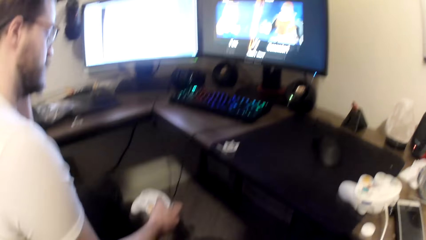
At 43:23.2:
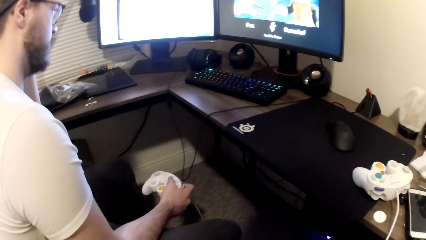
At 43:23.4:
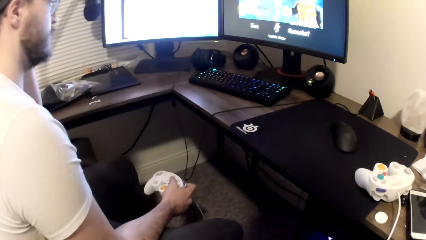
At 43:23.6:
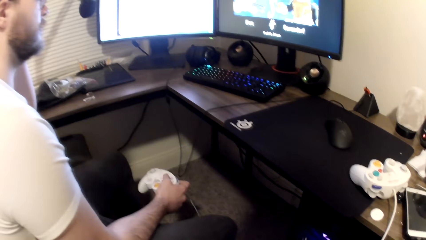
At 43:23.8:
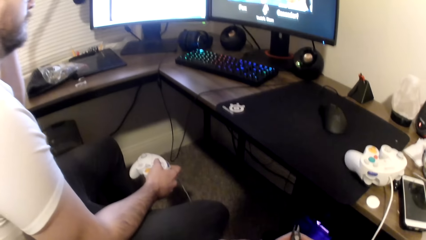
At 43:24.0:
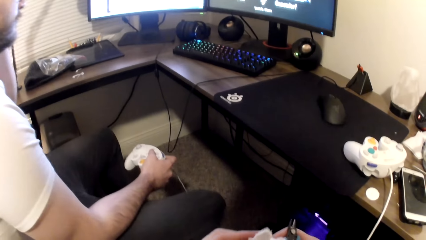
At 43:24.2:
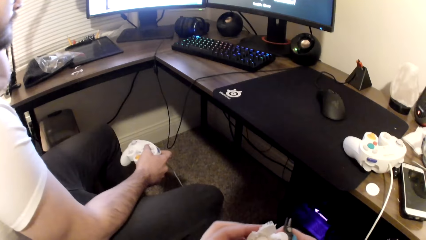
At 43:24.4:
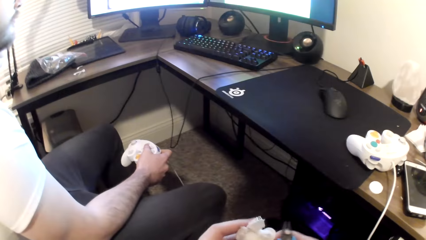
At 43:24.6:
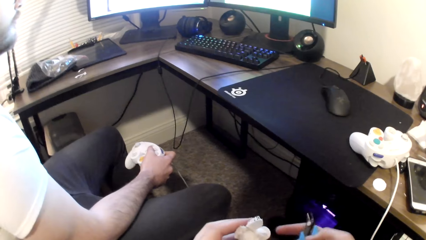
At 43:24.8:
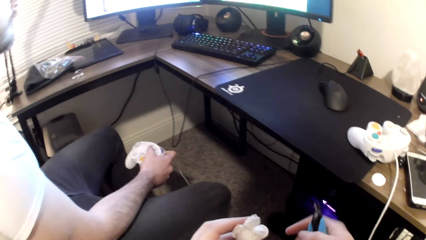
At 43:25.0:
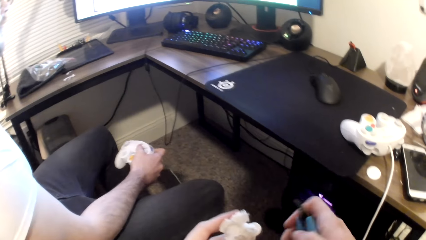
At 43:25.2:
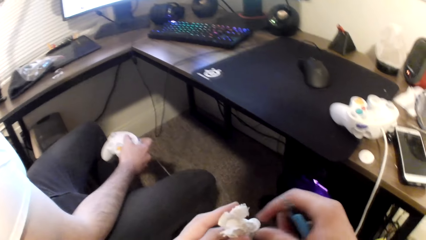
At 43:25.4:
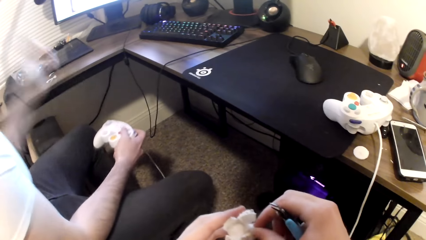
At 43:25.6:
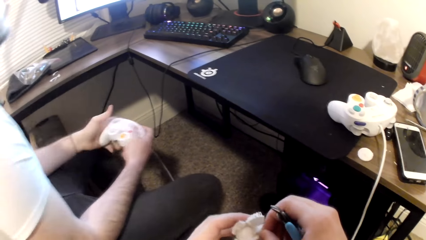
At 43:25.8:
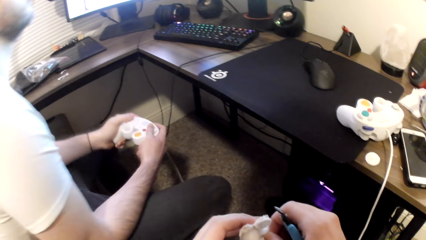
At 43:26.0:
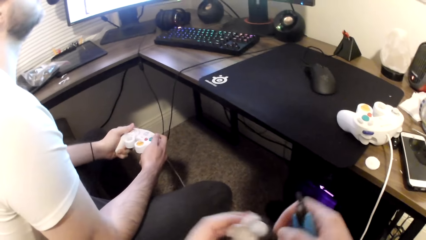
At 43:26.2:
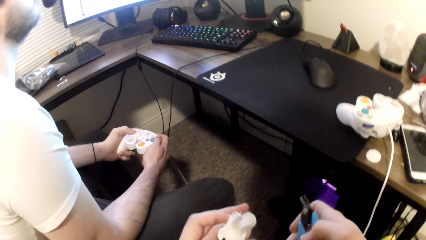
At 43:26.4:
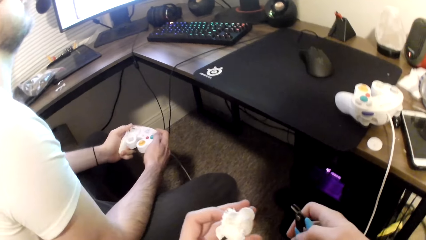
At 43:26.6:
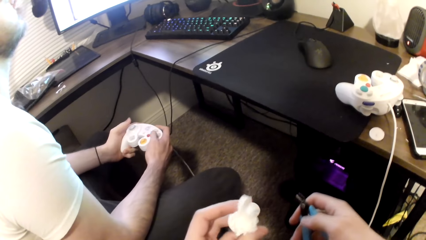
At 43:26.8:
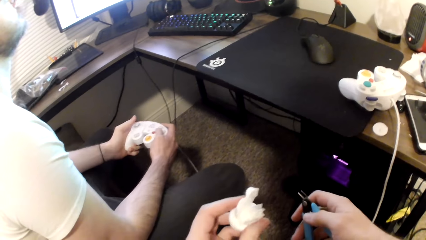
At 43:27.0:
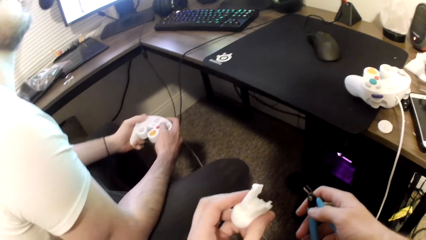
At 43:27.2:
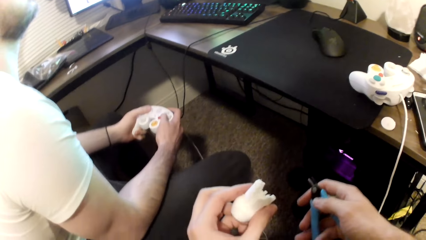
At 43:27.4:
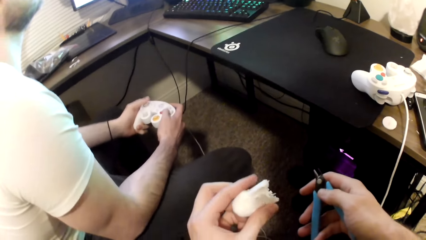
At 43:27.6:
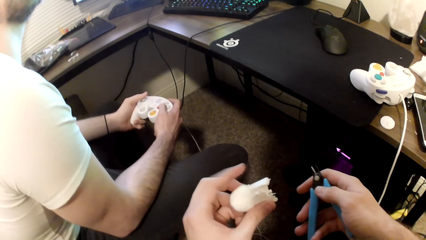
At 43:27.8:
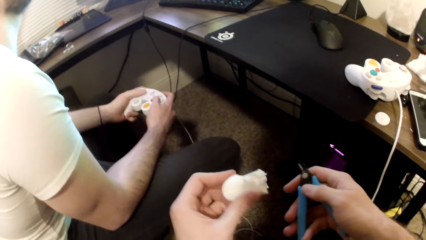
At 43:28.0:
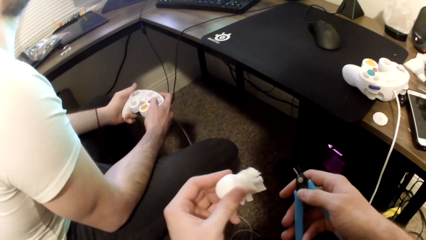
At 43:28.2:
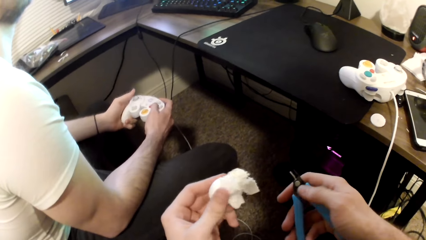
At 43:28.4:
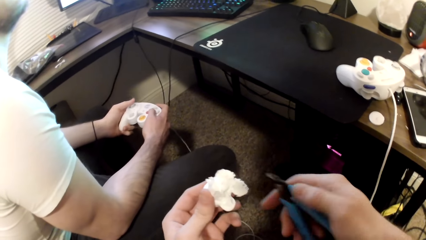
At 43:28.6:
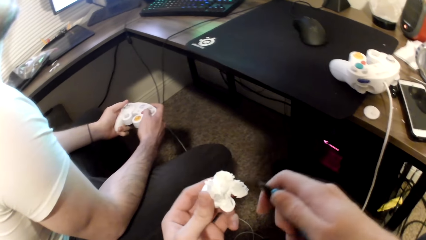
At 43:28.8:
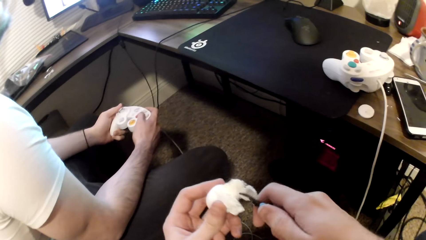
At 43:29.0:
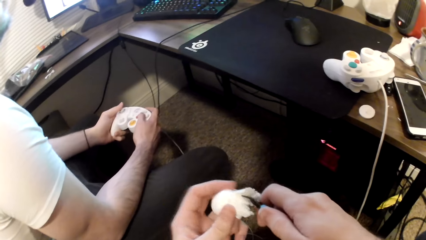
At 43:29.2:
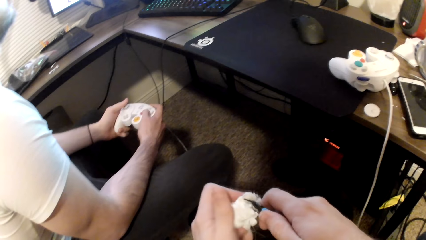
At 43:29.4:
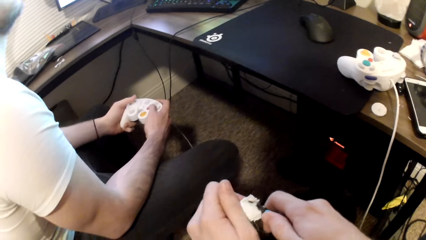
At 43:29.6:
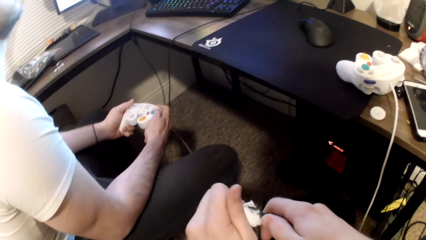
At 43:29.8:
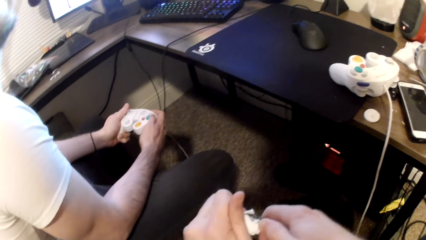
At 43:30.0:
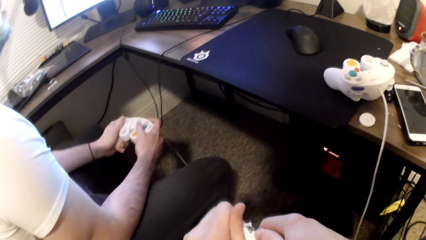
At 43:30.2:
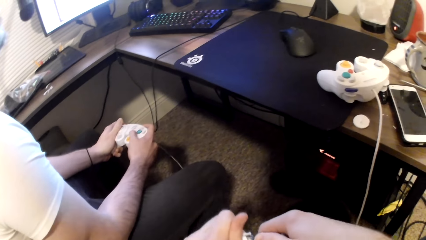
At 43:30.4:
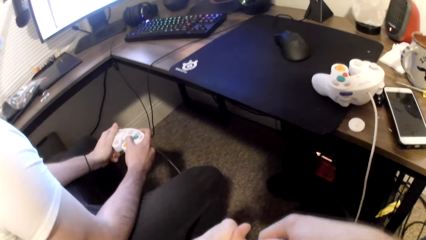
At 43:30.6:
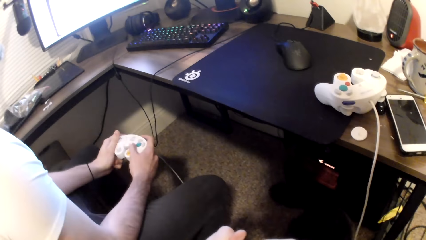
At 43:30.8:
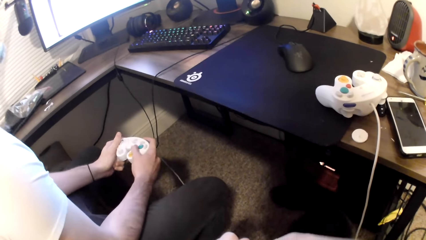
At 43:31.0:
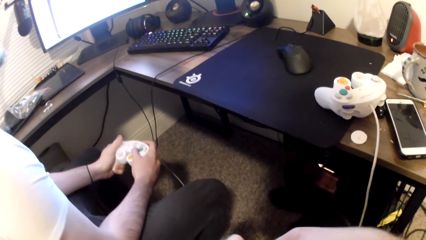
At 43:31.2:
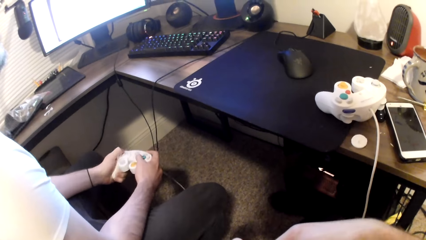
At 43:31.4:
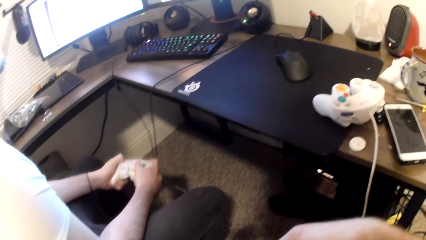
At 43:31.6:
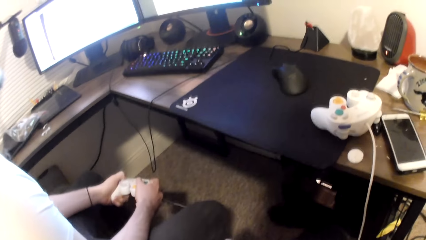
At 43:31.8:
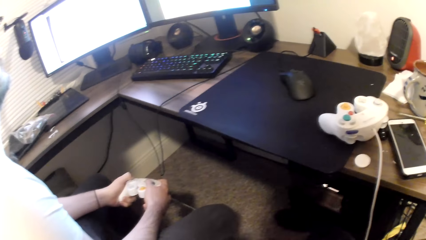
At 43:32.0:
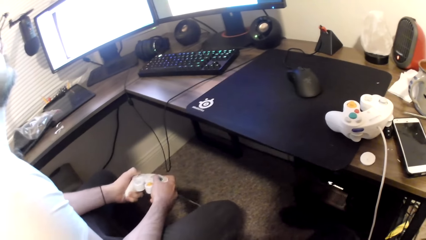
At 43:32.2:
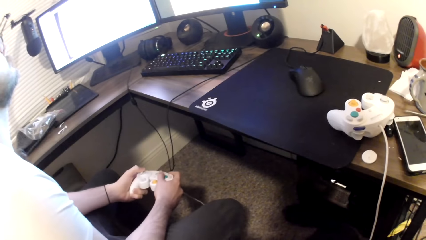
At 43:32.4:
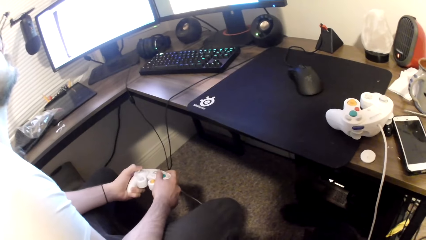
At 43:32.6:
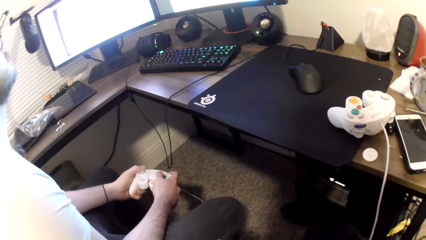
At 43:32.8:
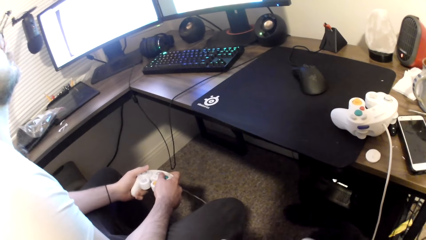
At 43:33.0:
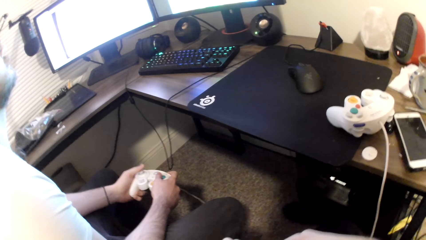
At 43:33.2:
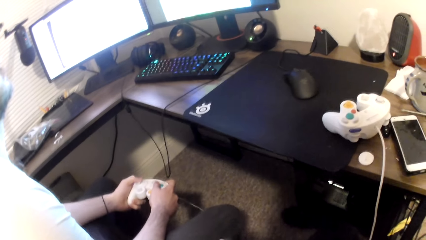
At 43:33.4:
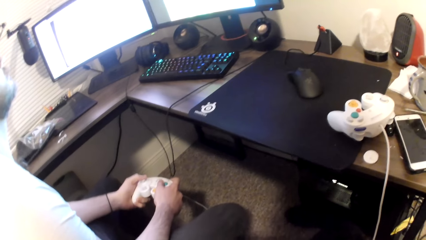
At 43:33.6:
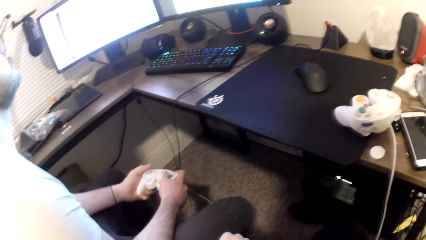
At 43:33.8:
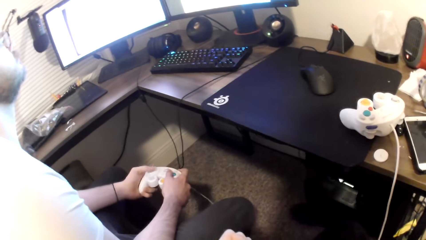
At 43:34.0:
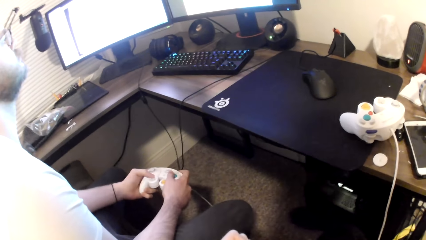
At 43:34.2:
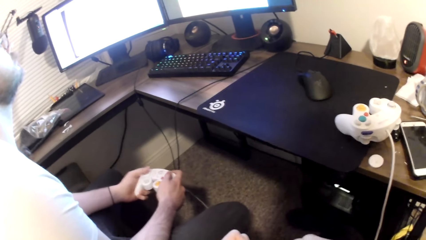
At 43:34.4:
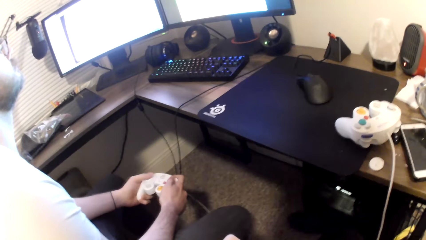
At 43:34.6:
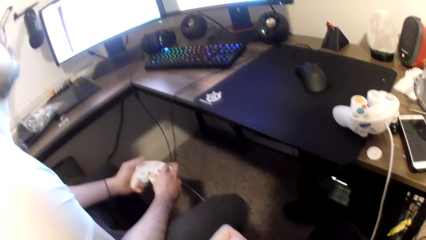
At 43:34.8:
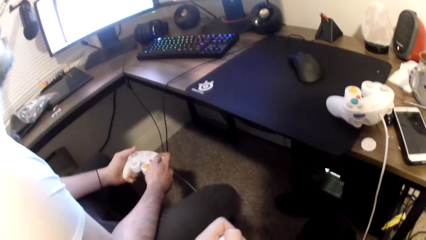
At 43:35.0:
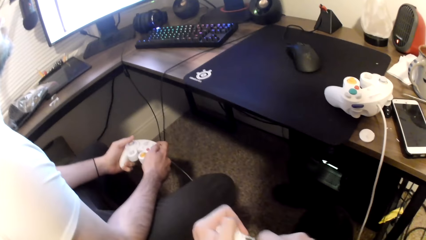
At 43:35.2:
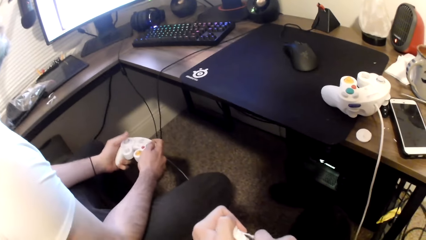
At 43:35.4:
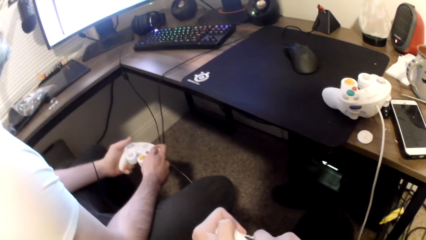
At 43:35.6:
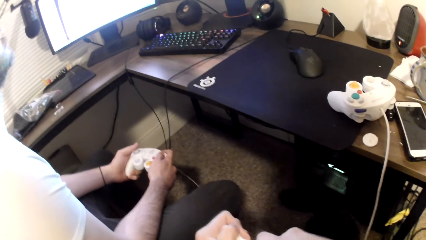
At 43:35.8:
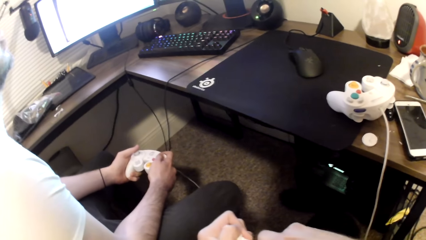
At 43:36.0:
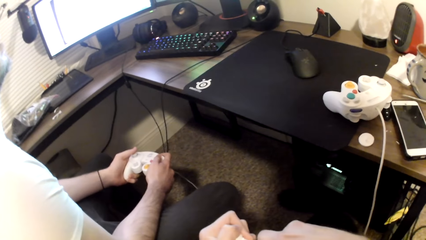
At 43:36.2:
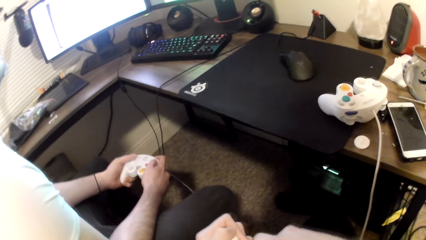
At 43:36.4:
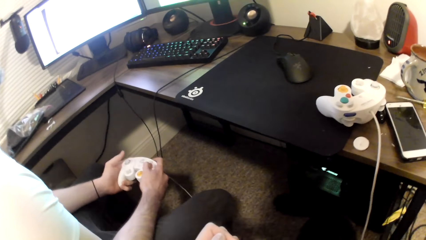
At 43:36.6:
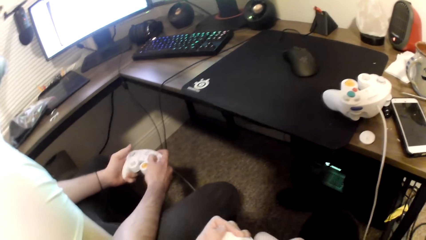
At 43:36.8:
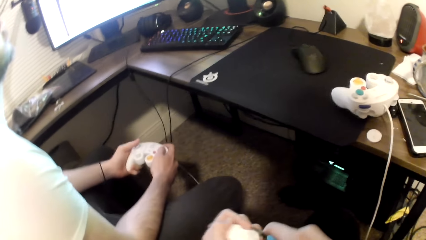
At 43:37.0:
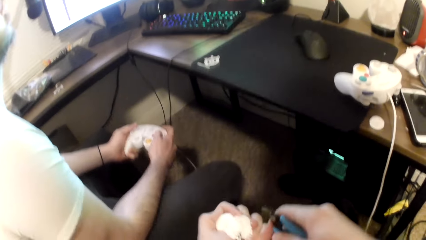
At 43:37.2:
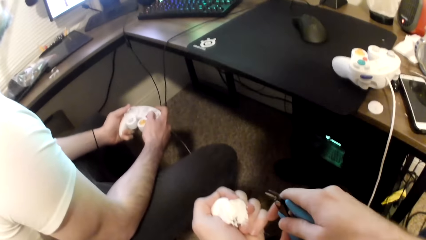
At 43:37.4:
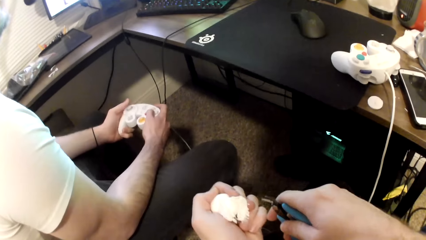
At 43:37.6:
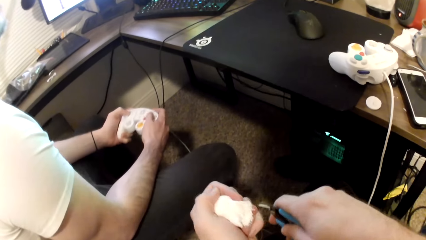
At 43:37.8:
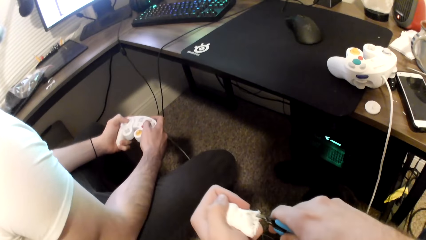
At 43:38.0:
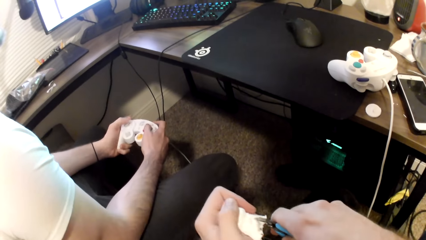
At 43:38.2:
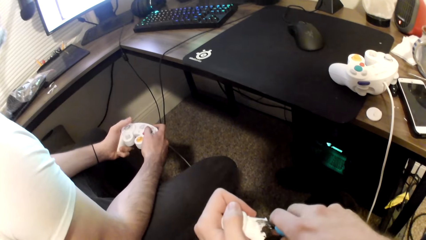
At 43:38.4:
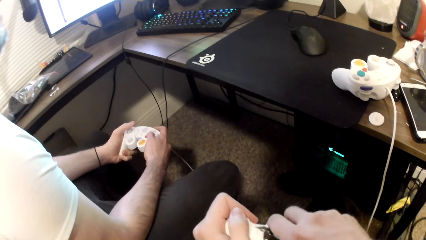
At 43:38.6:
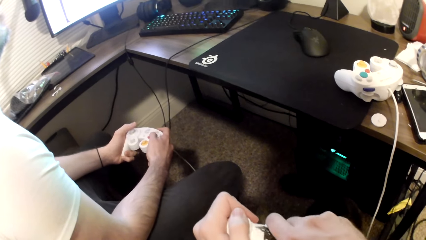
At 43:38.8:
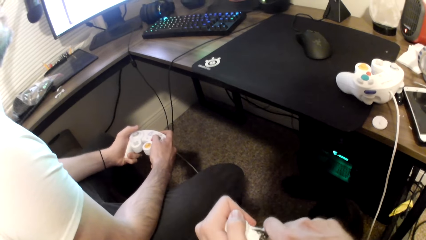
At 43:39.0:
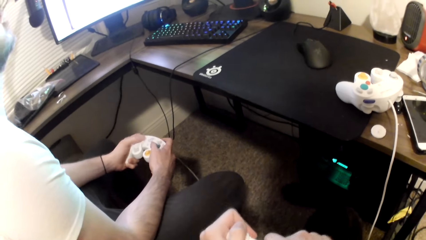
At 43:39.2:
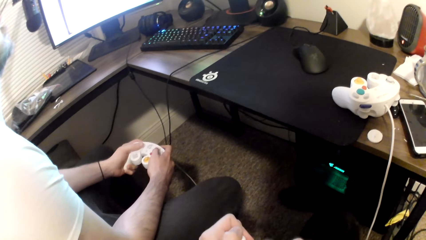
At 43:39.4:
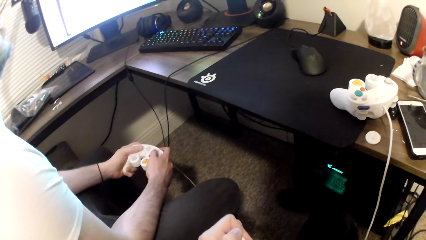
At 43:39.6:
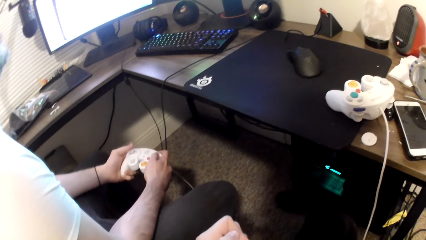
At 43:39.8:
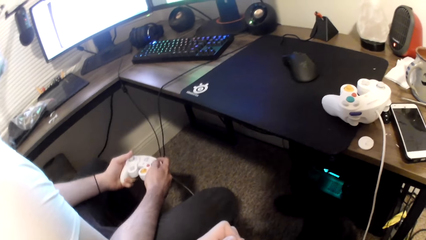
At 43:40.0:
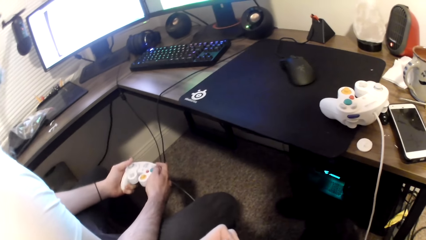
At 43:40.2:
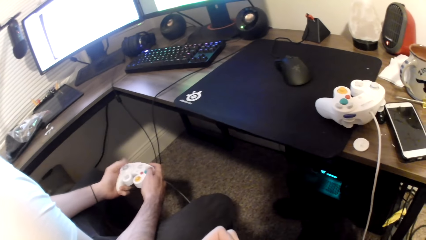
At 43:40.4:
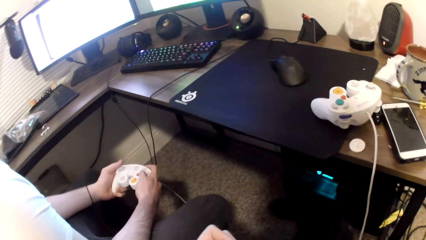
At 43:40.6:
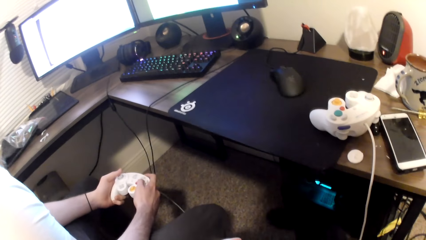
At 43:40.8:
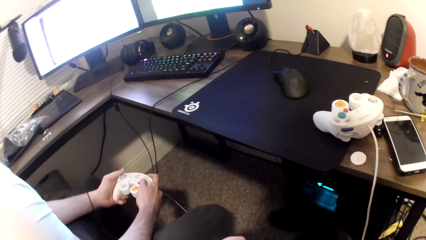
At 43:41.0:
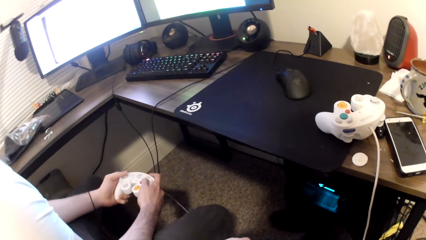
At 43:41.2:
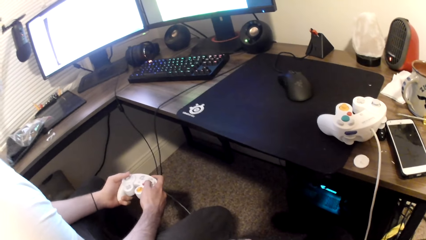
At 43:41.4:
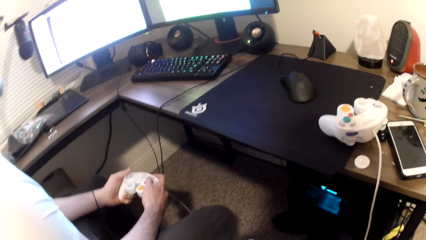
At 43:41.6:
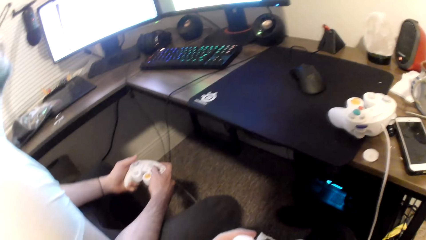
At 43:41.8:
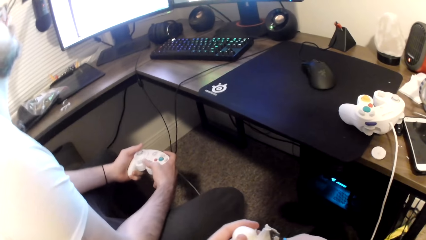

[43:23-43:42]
The camera wearer cuts the art toy with the pliers. A person plays a game on the computer. The camera wearer cuts the art toy with the pliers.
